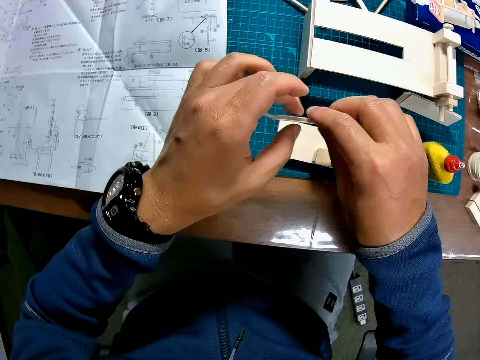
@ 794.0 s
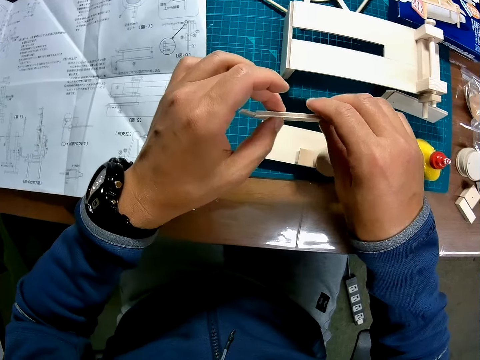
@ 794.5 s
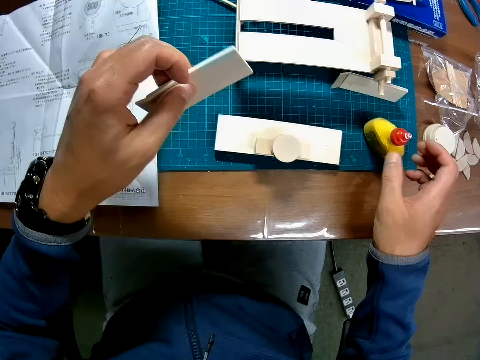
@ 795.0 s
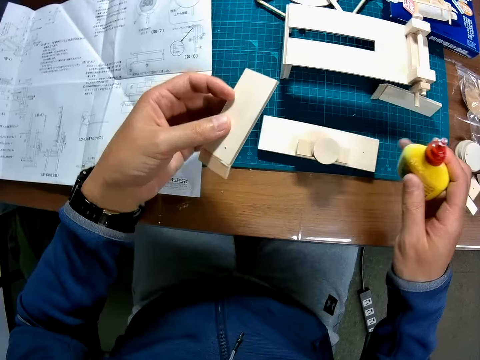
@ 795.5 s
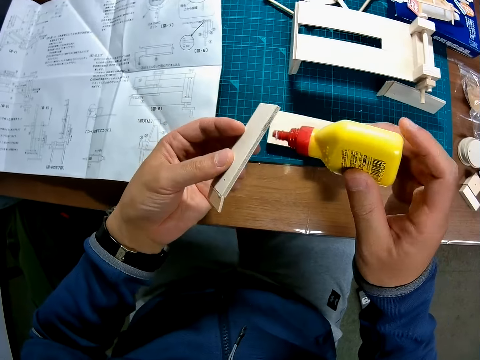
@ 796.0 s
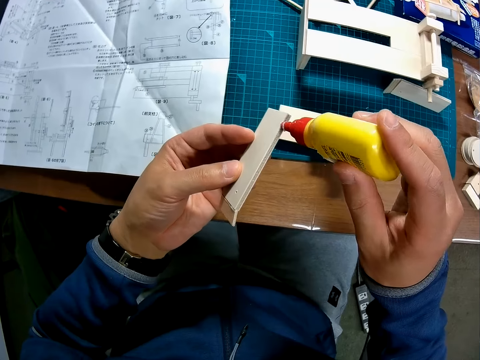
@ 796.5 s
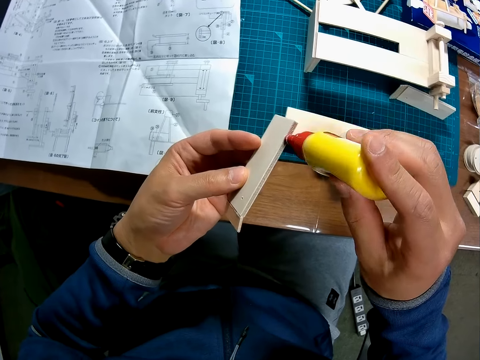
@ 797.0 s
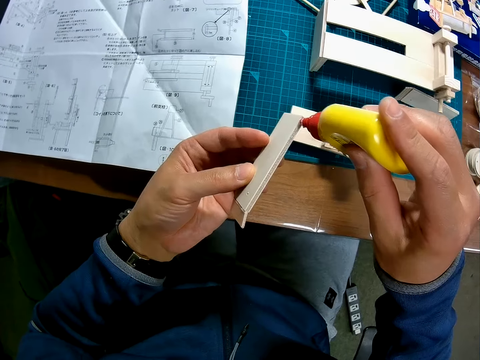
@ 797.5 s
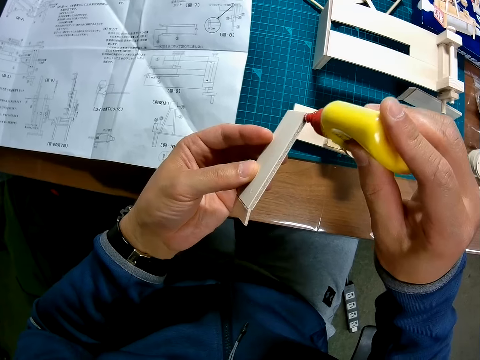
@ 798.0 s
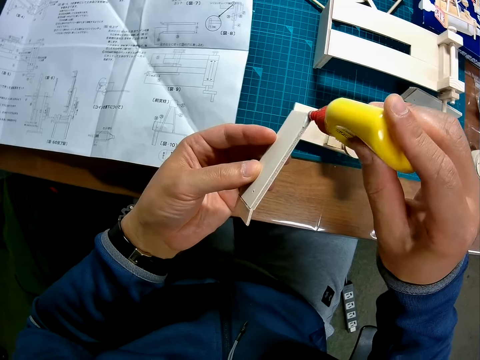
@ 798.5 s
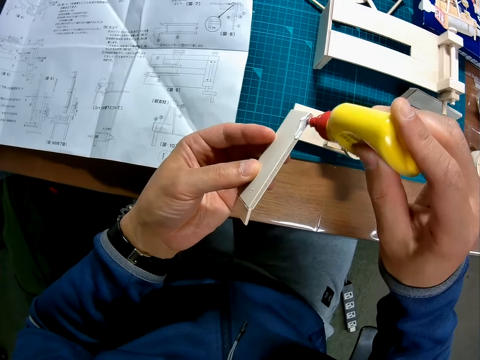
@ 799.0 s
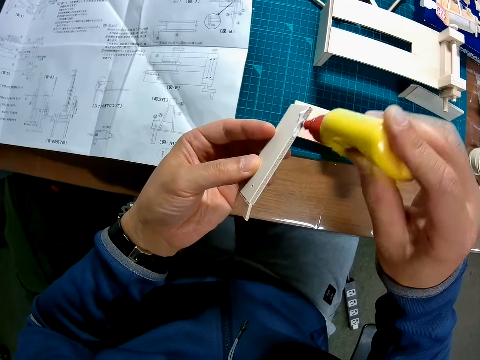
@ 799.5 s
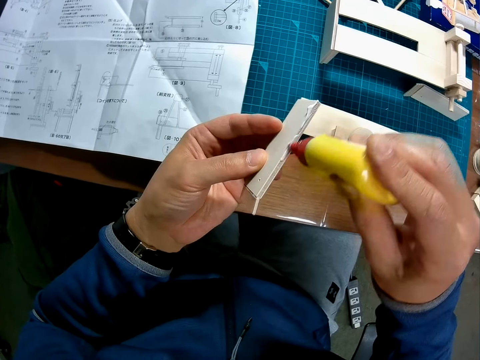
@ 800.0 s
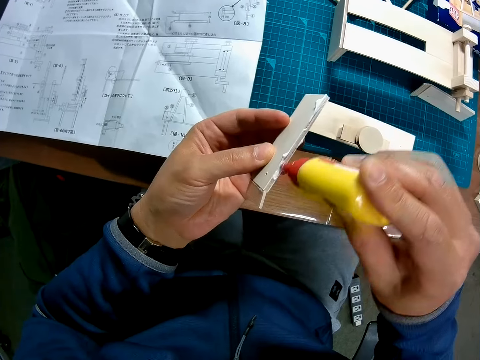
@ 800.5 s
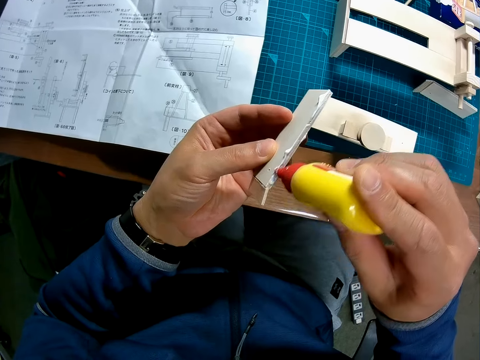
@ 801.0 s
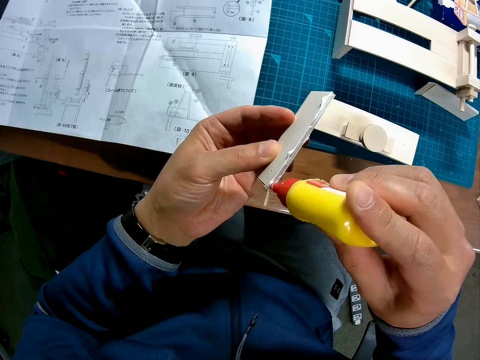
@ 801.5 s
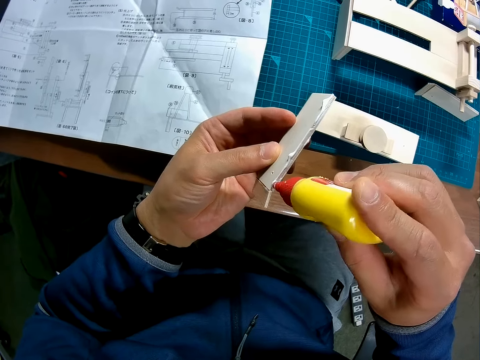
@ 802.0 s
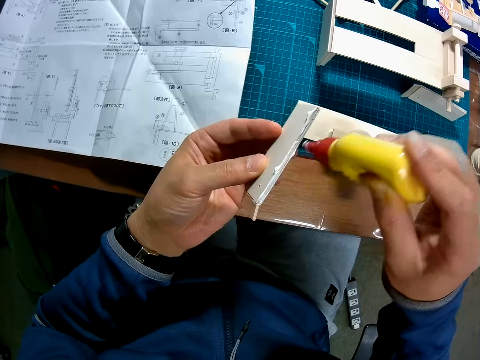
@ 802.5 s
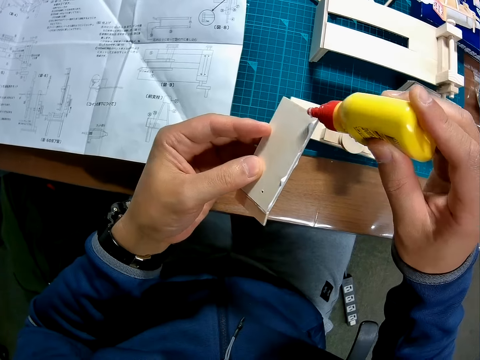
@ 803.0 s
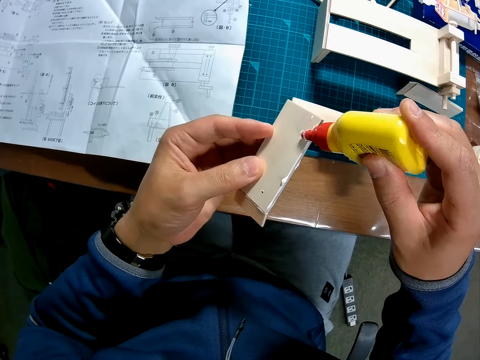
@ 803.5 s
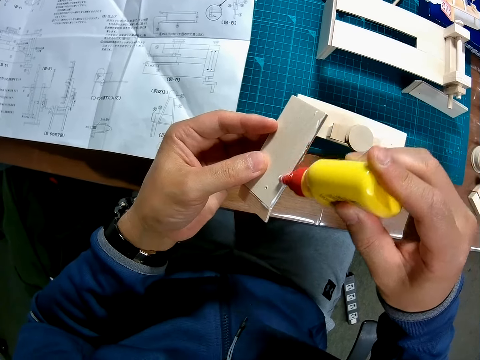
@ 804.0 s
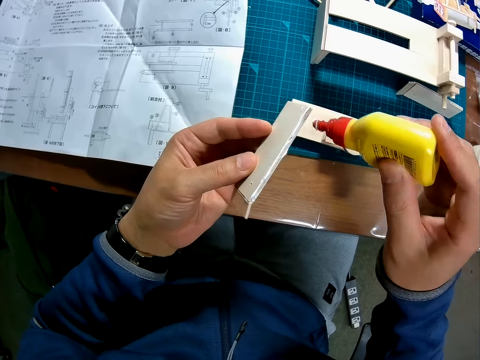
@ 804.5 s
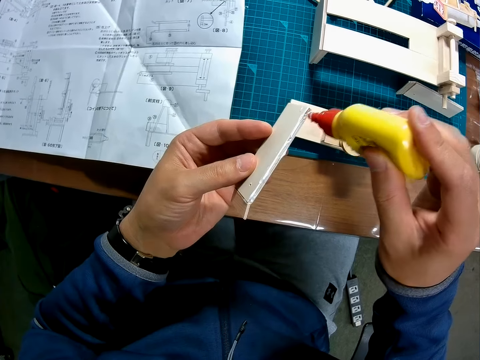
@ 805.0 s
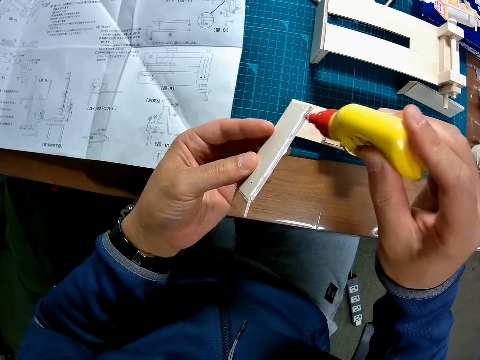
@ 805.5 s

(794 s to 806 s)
The camera wearer passes the wooden puzzle piece in his right hand to his left hand. He holds the wooden puzzle piece with his left hand. He picks the container on the table with his right hand. He applies the content of the container in his right hand to the wooden puzzle piece in his left hand.

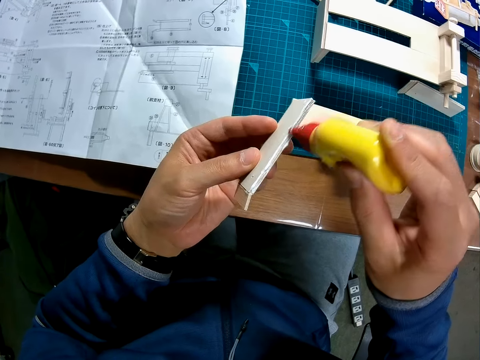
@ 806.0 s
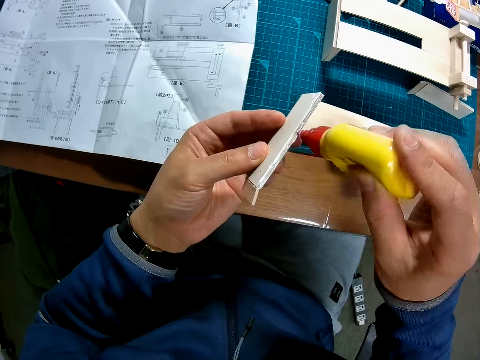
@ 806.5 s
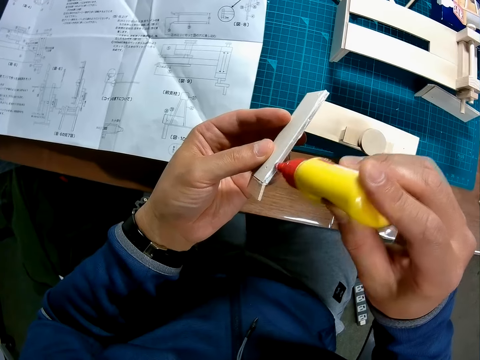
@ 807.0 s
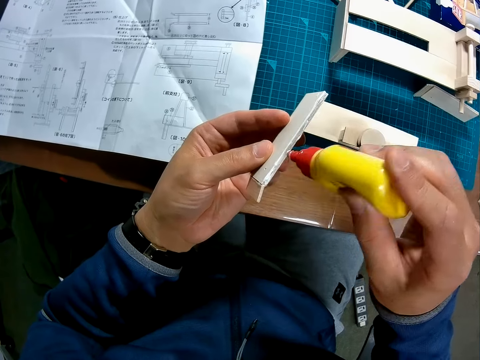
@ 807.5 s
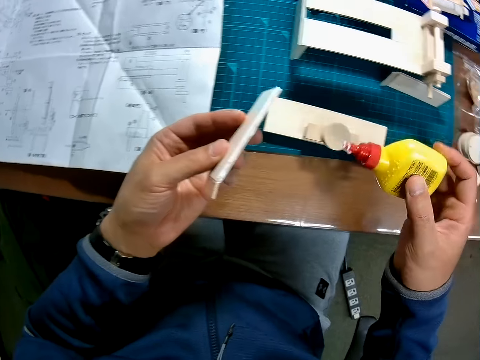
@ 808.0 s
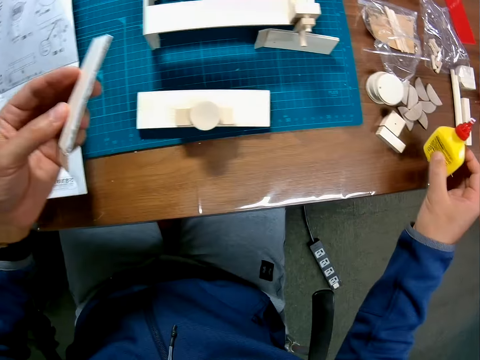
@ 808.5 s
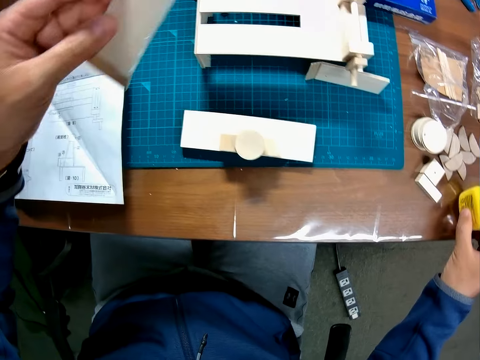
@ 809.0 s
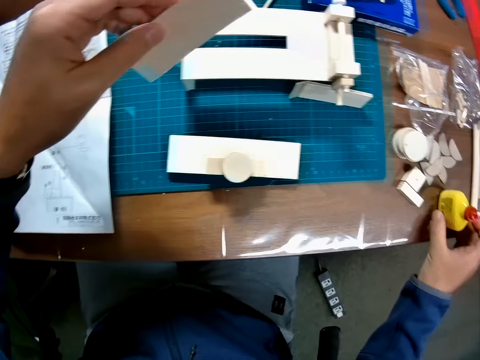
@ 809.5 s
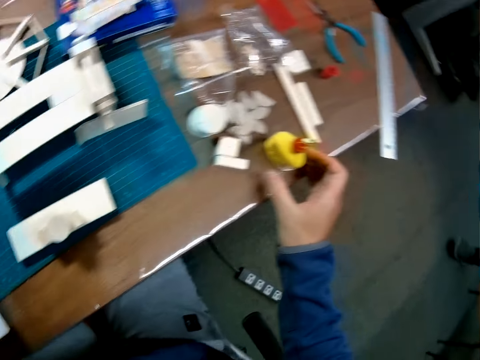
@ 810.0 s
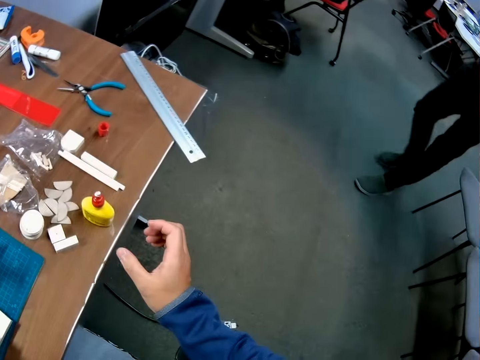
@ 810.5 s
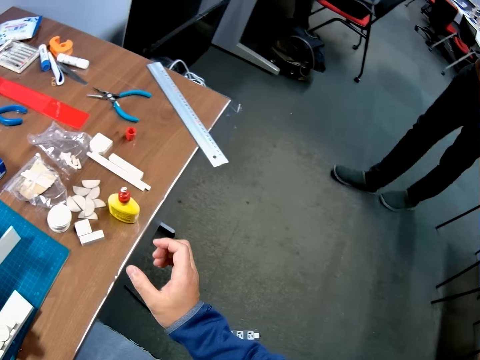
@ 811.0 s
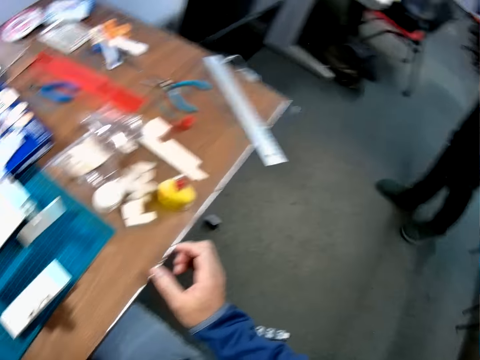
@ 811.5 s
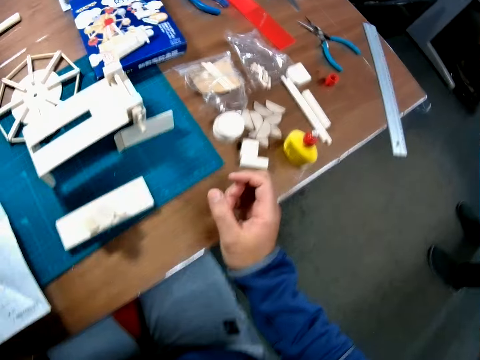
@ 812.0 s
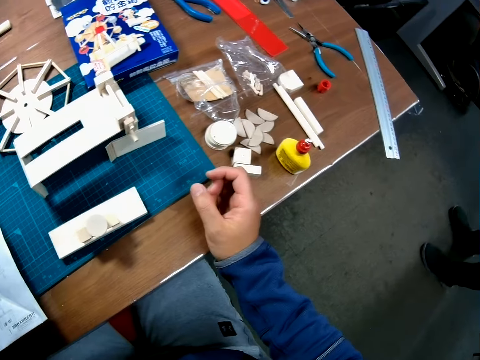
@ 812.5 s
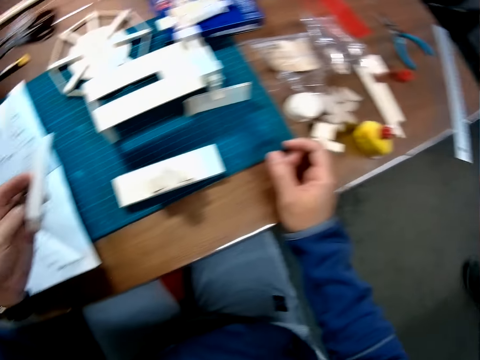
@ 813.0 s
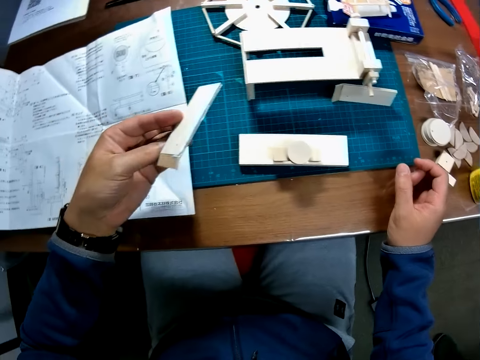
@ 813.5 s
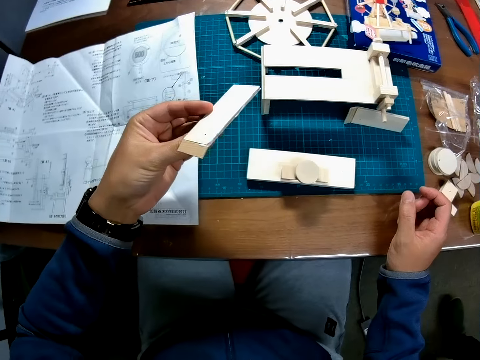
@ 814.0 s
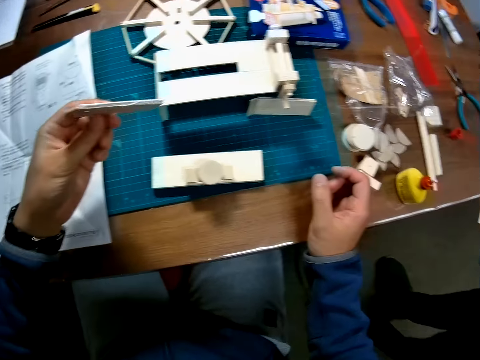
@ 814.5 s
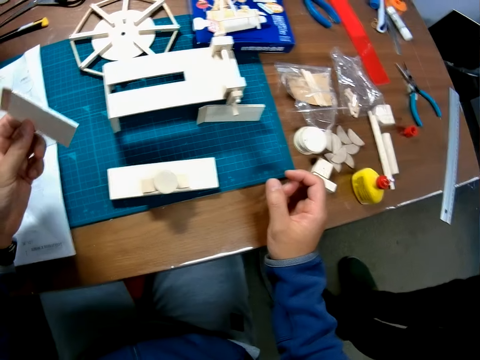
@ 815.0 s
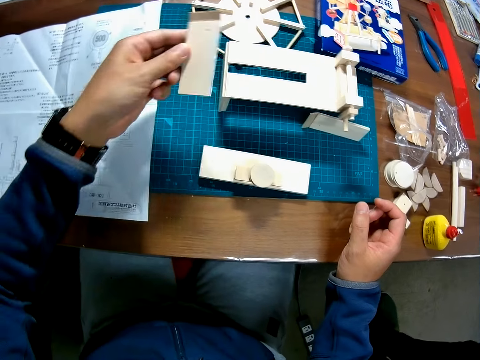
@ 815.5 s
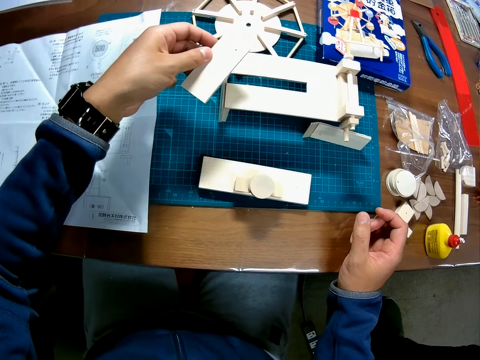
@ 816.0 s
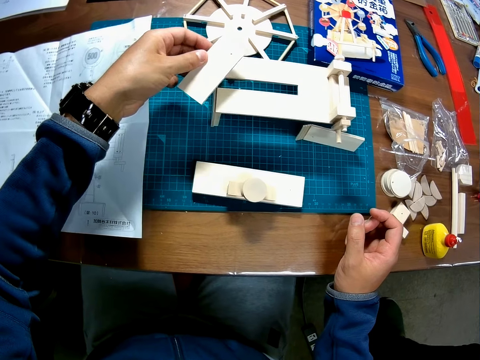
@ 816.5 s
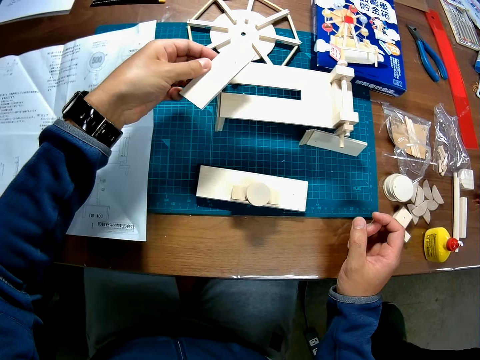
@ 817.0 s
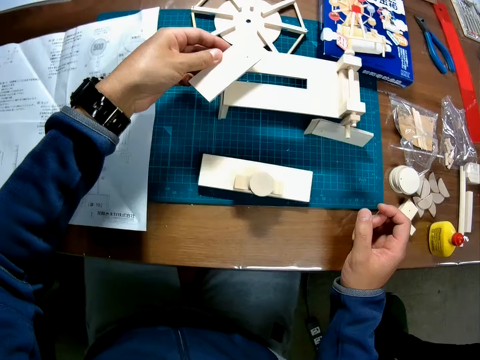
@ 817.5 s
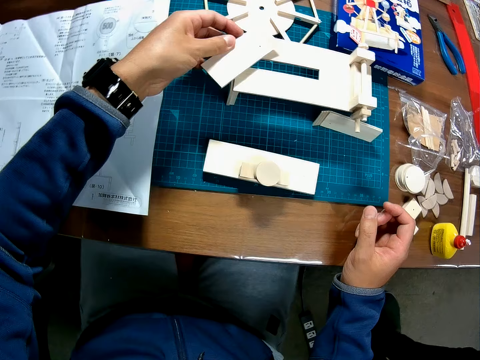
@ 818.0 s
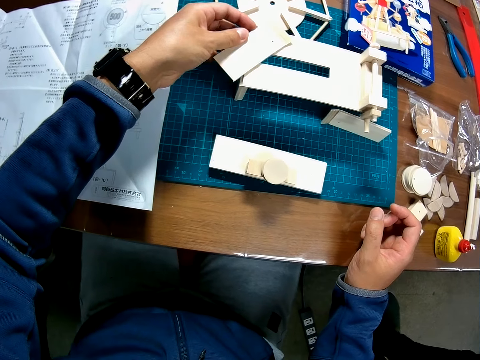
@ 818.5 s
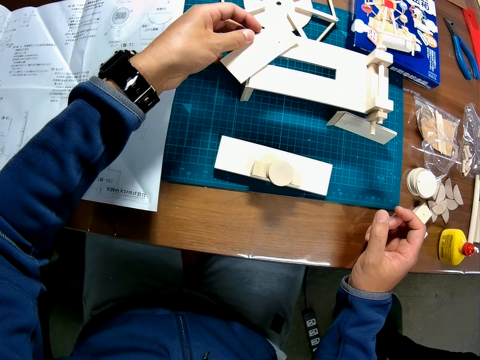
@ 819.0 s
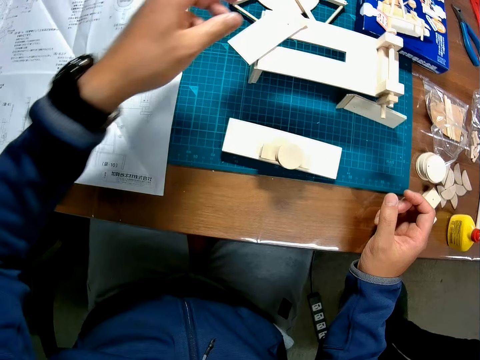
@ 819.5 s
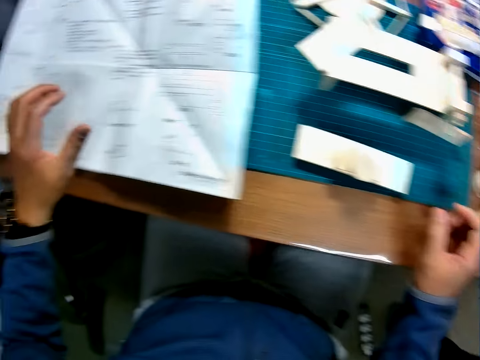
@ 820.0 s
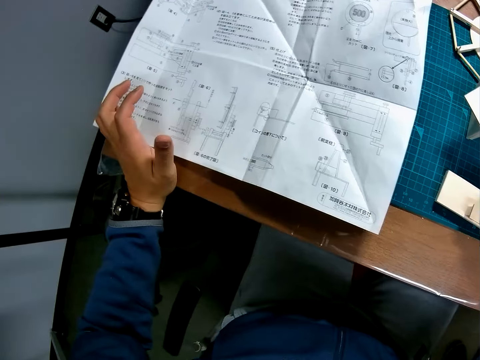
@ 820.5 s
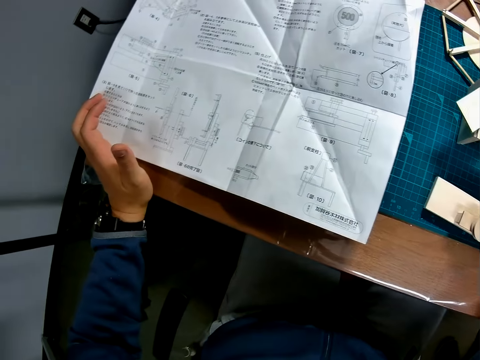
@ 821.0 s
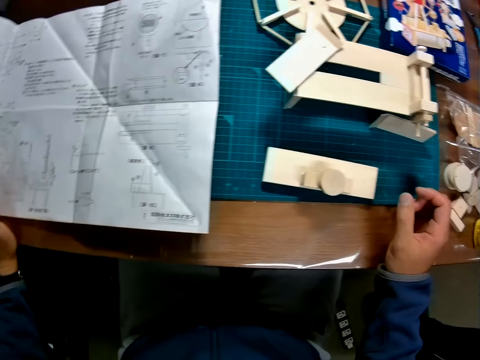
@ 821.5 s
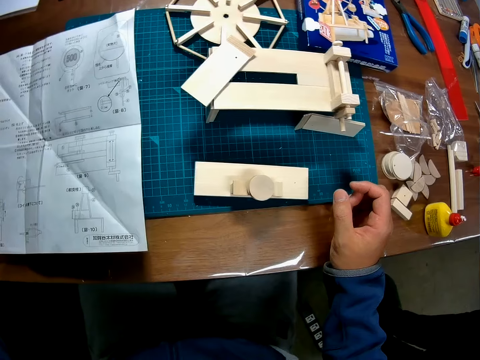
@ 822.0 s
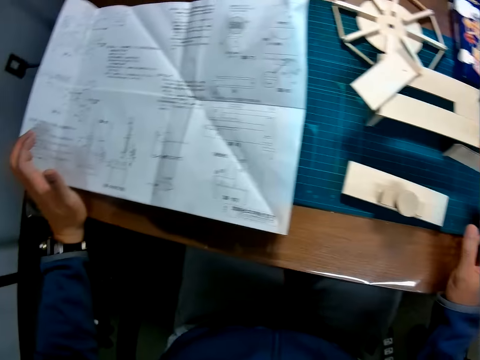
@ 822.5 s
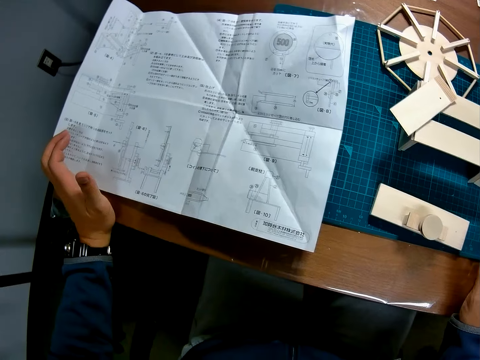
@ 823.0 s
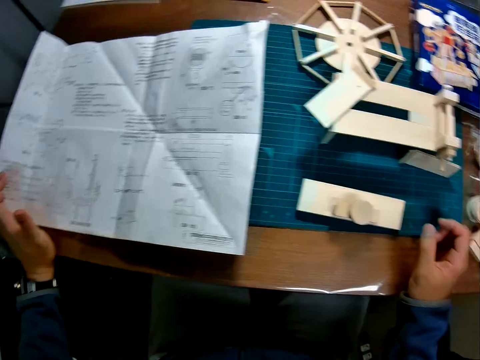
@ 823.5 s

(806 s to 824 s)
The camera wearer drops the container in his right hand on the table. A person enters the room. The camera wearer stares at the wooden craft. He turns the wooden craft. He stares at the wooden craft. He drops the wooden puzzle piece in his left hand on another wooden puzzle piece on the table. He places his left hand at the edge of the table. He stares at the manual paper and the wooden crafts.
